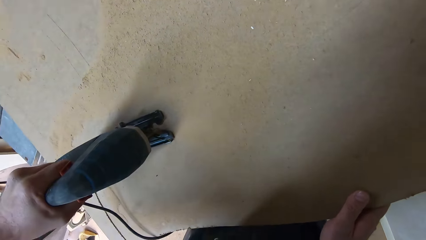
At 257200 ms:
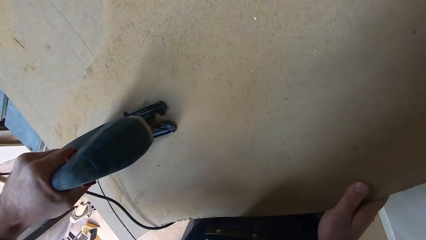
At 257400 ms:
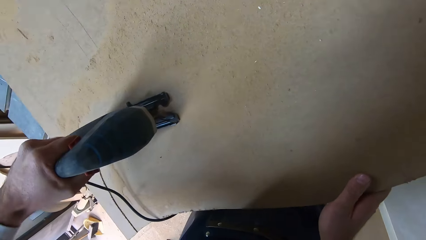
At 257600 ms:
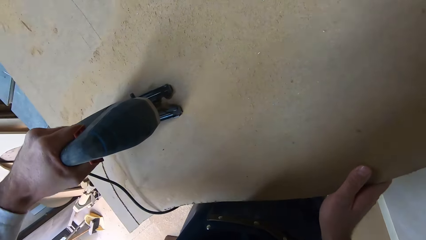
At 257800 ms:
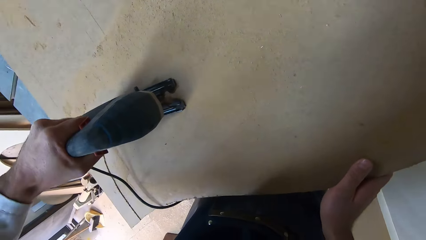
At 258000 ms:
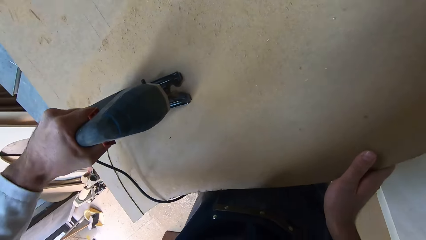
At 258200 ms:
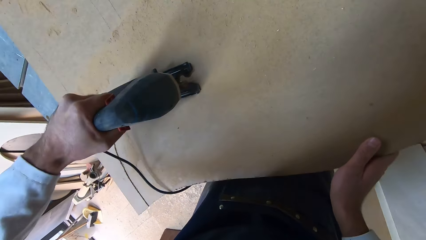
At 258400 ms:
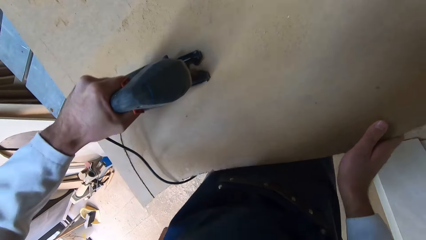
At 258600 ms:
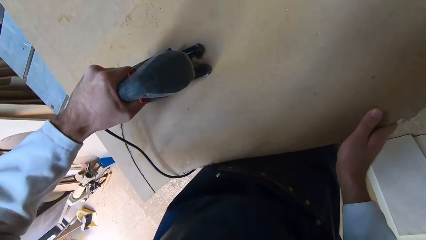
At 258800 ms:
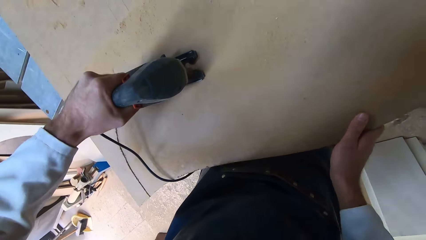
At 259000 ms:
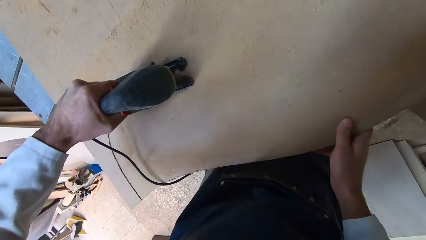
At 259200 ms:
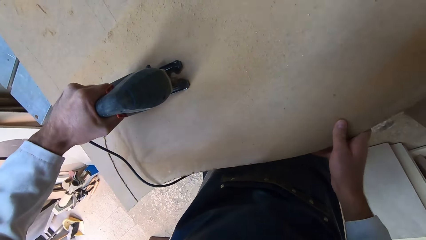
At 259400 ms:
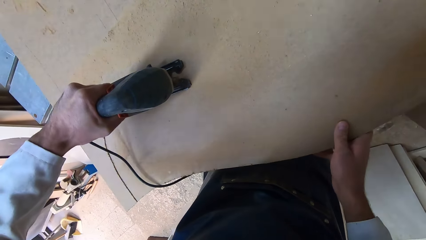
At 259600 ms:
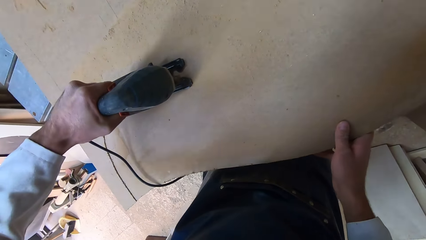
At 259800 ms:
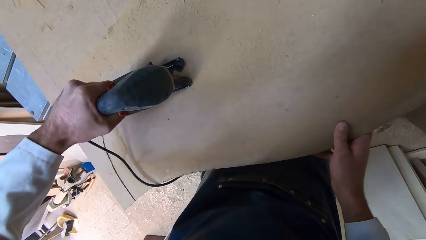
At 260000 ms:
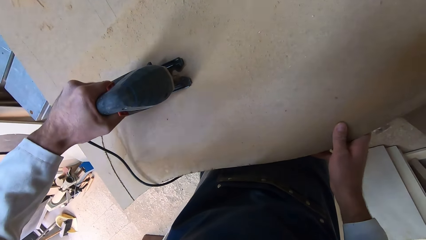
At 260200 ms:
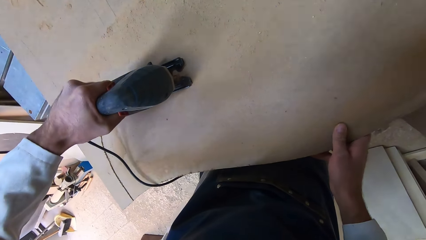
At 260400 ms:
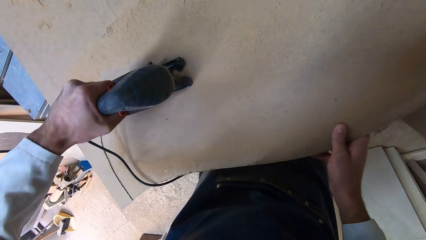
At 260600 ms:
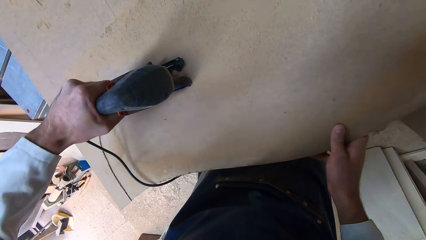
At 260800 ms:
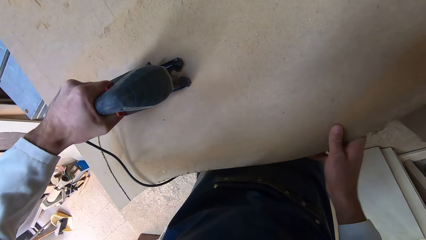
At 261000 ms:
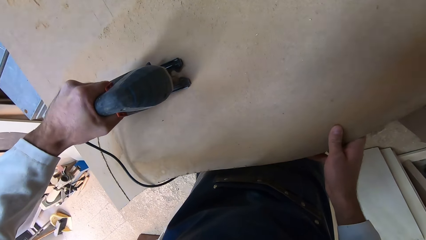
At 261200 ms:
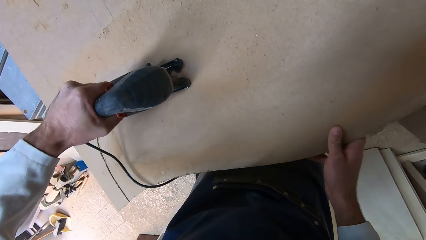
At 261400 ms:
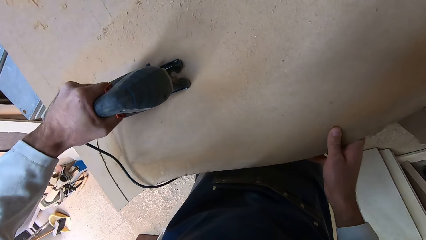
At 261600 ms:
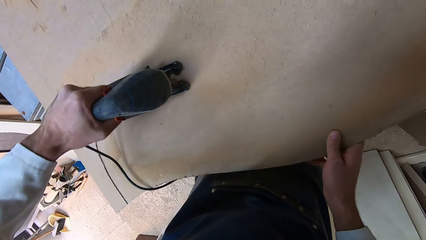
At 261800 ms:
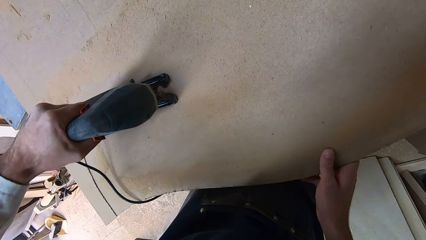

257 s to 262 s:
The camera wearer adjusts his body. He makes a step forward.

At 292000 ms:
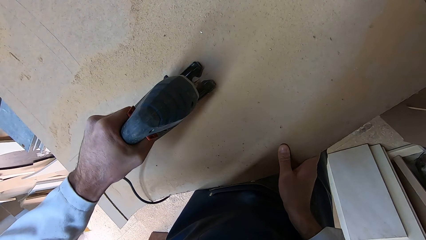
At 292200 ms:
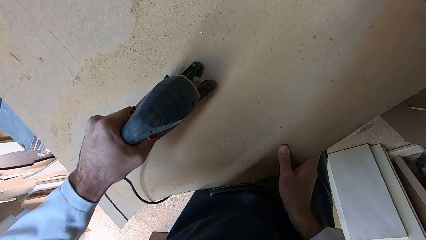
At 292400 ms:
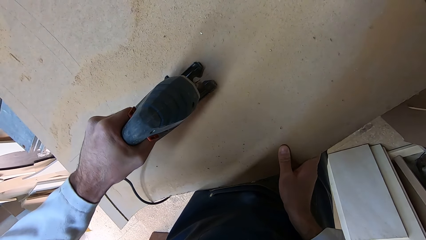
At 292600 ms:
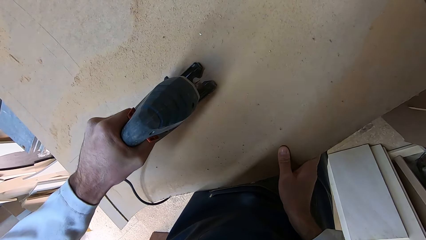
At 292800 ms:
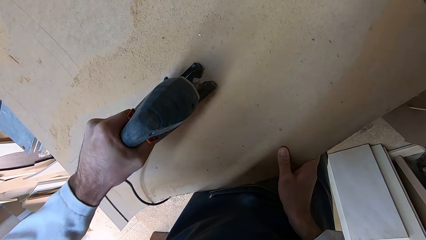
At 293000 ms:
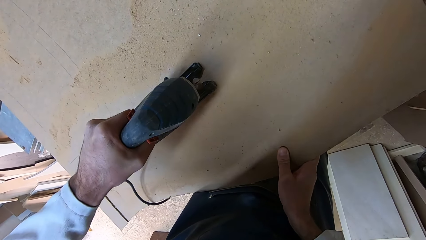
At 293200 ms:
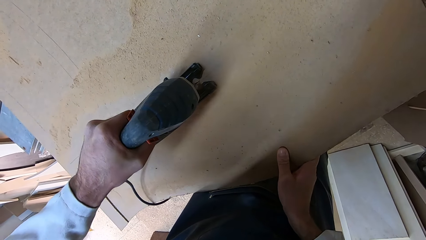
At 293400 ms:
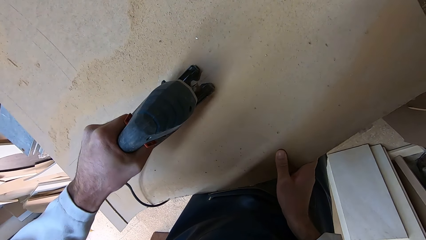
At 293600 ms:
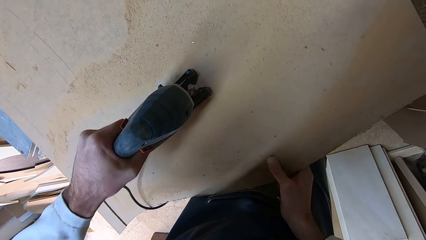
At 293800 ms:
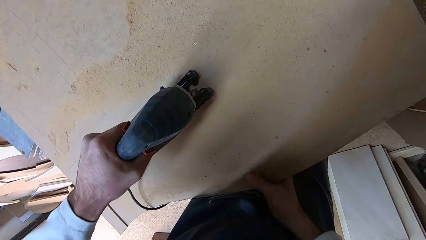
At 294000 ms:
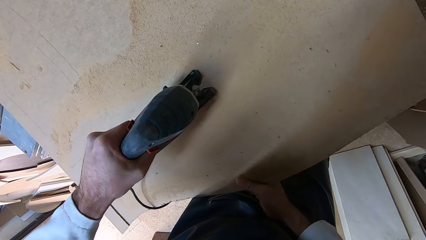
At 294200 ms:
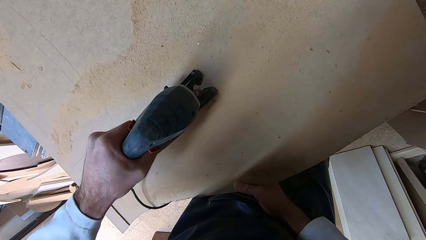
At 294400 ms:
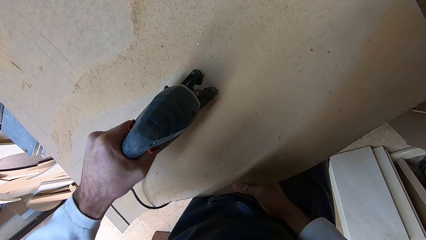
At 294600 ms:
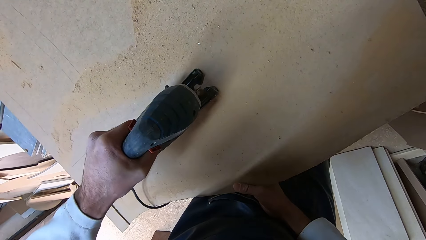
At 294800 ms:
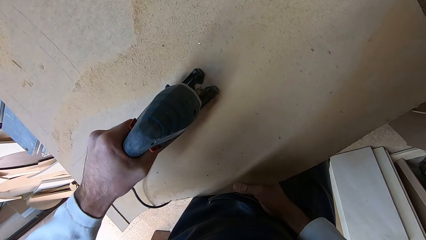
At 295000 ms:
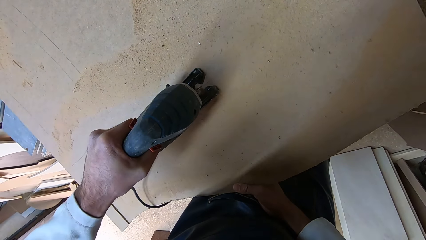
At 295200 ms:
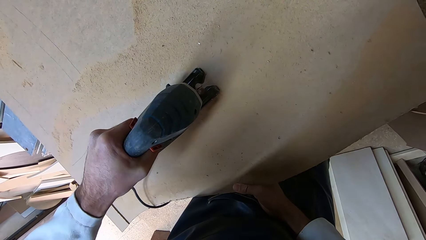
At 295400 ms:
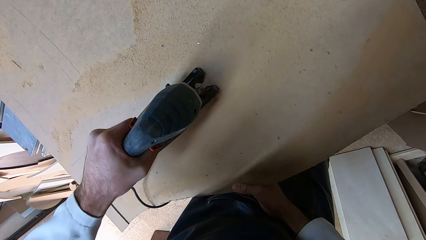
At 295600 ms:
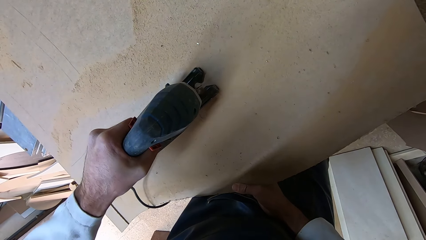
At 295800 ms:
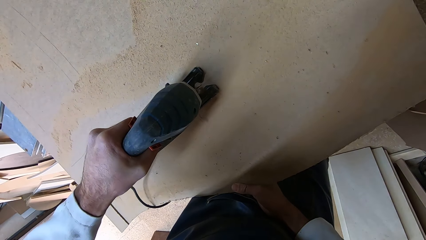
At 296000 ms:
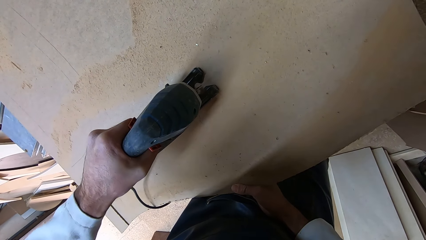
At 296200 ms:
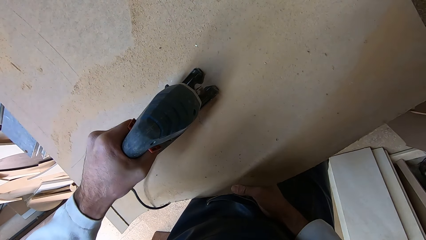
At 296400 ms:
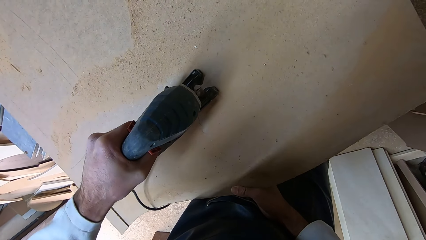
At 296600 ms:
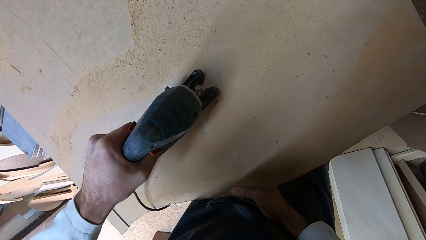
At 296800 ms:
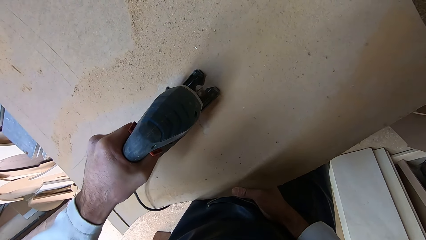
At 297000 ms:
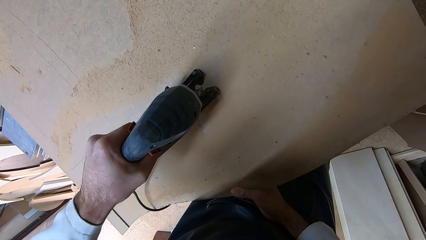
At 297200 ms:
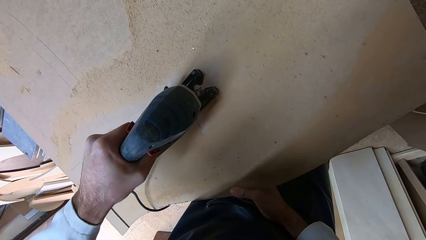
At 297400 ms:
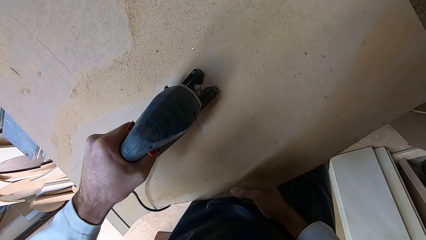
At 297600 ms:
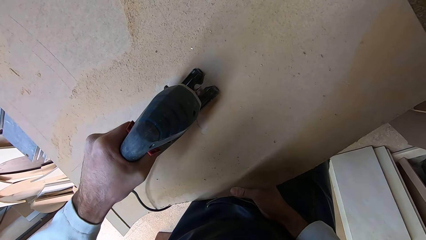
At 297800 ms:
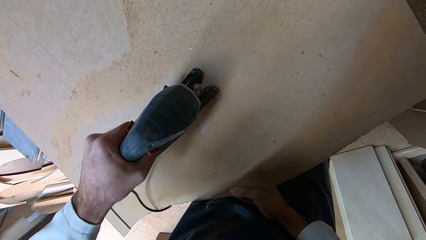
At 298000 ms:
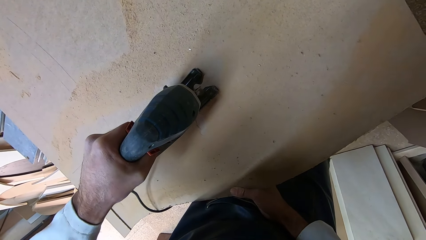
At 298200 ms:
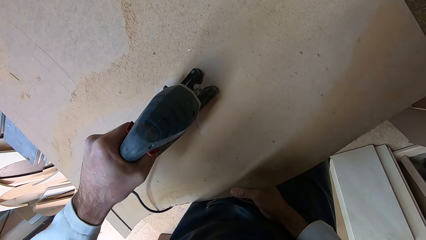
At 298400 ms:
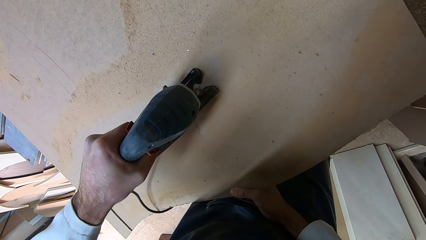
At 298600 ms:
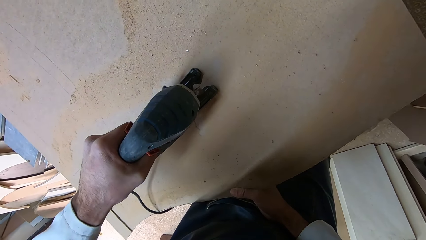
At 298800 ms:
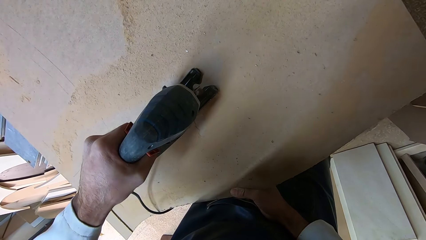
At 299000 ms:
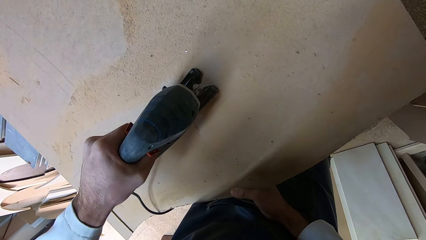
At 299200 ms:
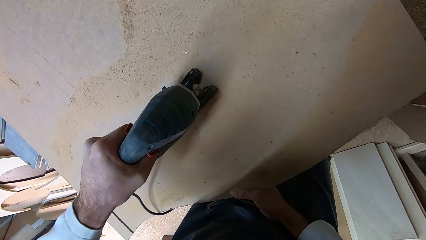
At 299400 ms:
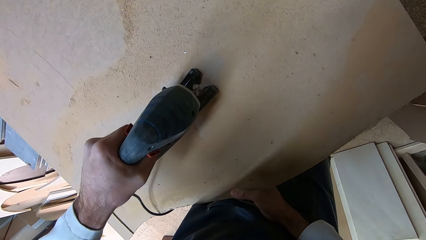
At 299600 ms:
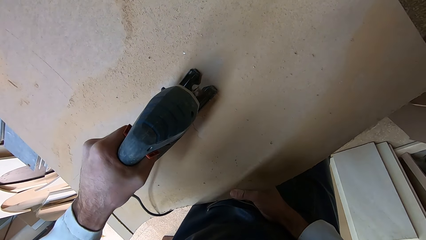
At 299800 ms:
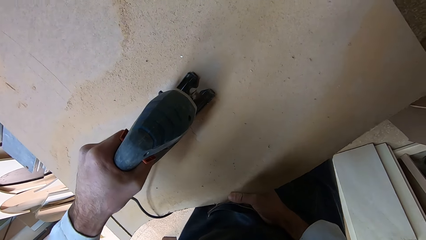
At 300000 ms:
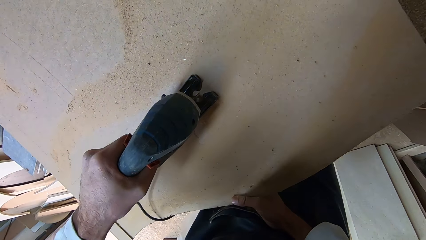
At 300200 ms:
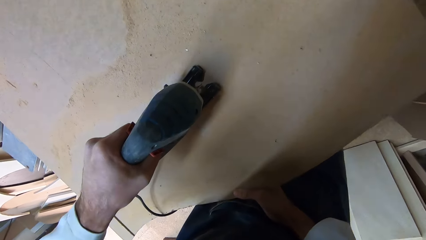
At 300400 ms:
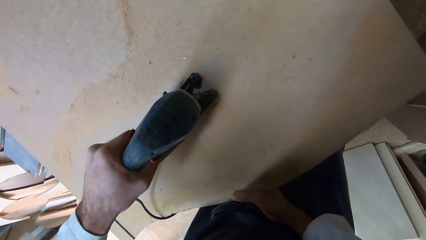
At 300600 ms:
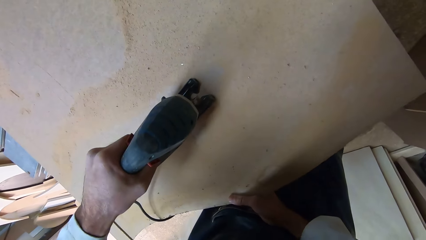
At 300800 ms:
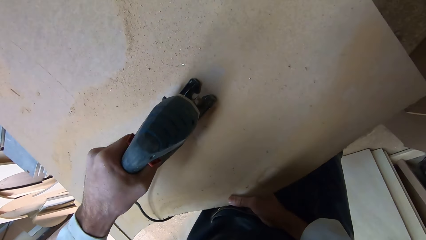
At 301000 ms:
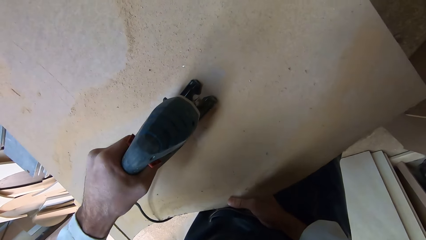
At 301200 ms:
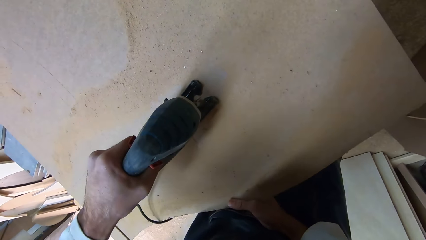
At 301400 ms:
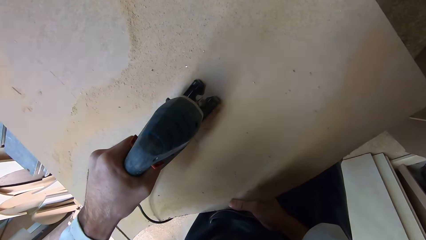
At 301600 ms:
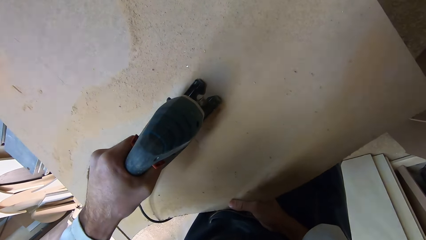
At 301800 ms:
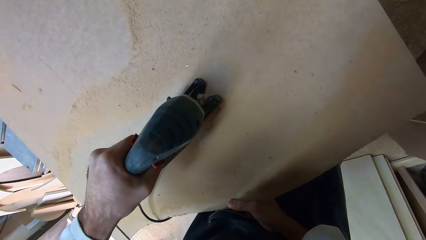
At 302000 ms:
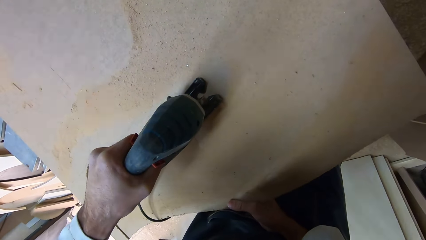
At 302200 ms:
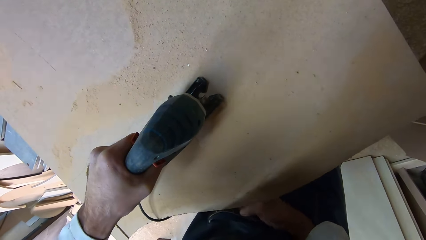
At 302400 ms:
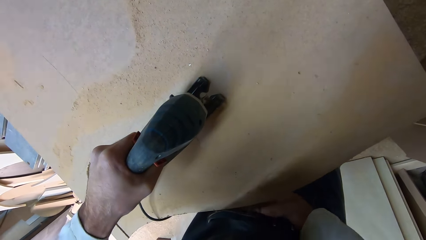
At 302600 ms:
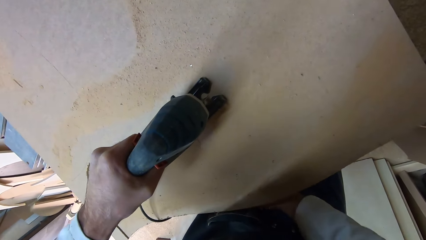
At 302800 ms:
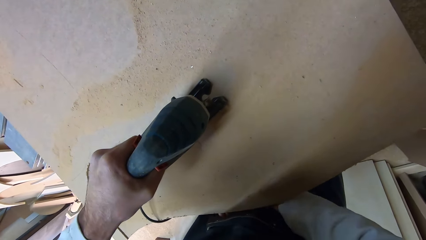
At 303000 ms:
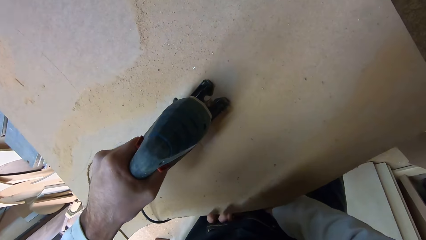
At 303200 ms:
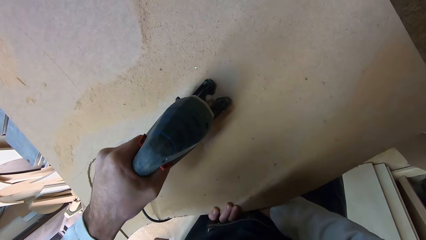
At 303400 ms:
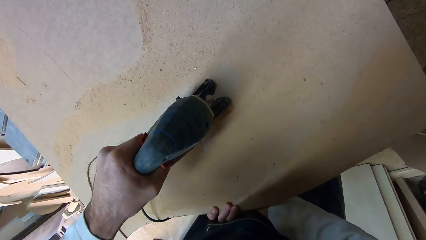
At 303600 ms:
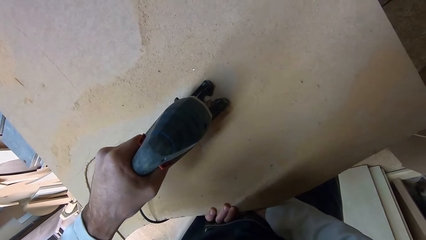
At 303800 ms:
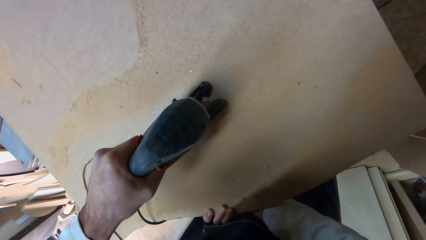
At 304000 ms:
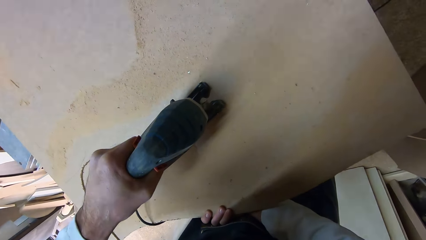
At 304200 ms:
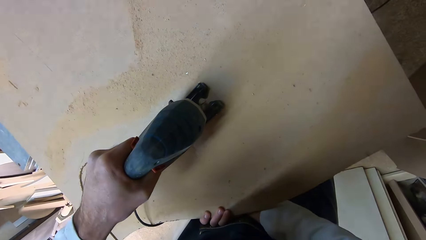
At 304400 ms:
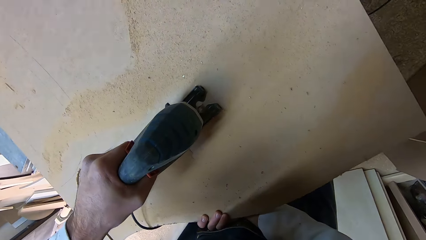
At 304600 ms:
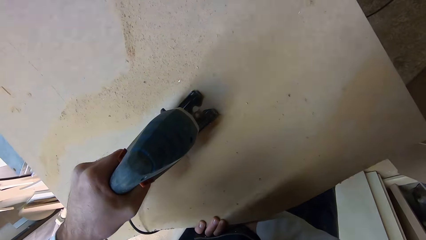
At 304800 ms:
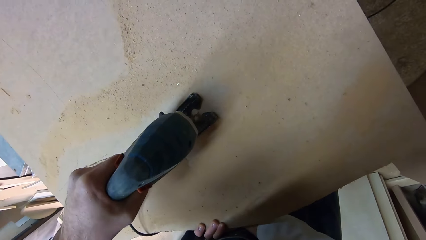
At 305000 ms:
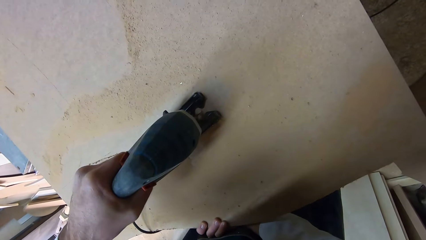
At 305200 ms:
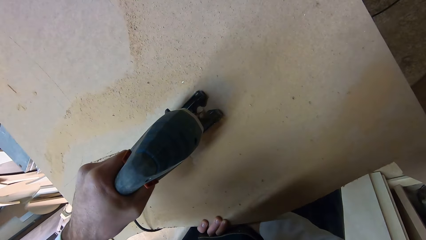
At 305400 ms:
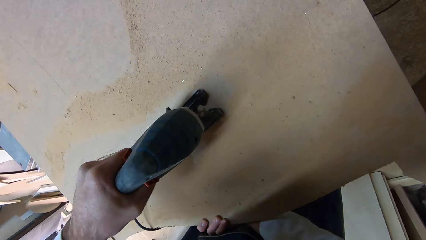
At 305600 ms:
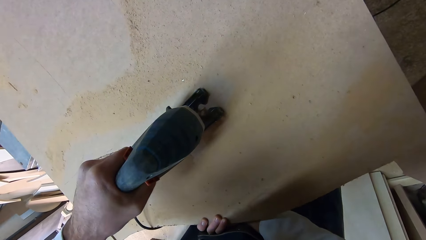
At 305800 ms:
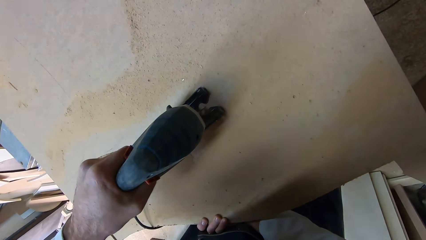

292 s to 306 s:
The camera wearer moves his right hand along the plank. He adjusts his positioning. He puts his right hand under the plank. He holds the plank with his right hand.
